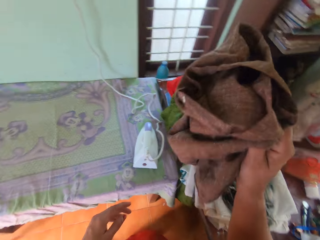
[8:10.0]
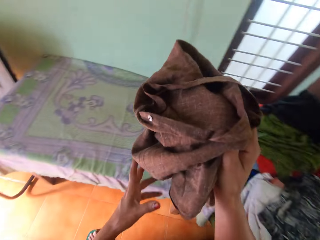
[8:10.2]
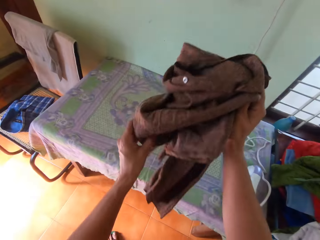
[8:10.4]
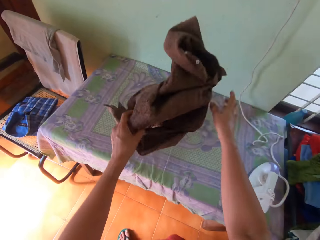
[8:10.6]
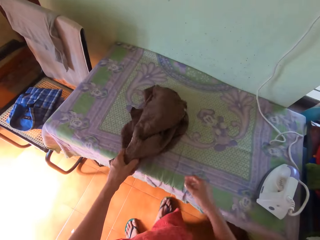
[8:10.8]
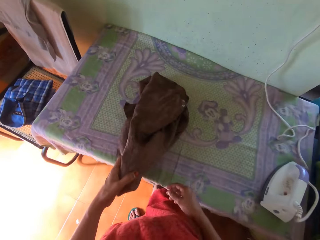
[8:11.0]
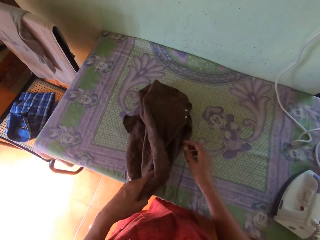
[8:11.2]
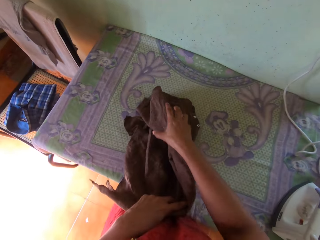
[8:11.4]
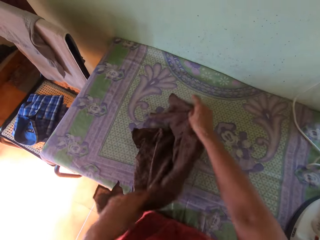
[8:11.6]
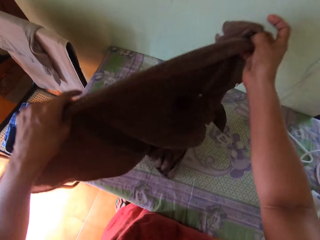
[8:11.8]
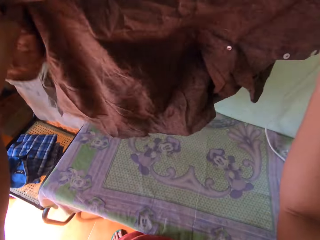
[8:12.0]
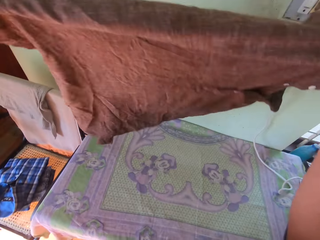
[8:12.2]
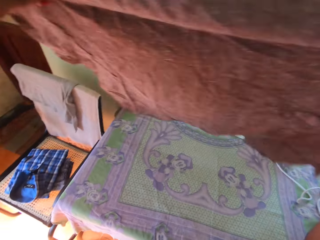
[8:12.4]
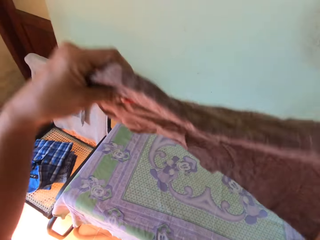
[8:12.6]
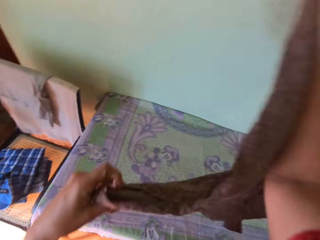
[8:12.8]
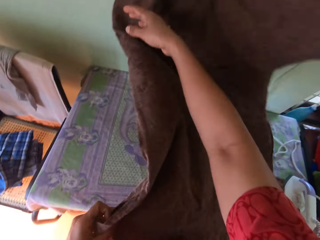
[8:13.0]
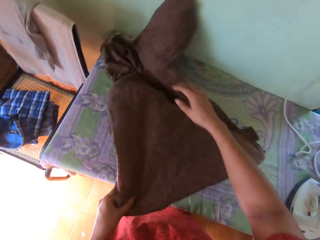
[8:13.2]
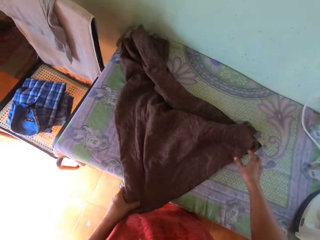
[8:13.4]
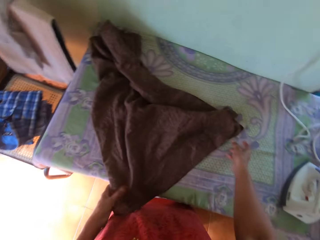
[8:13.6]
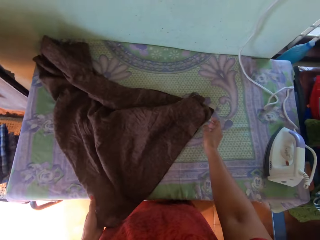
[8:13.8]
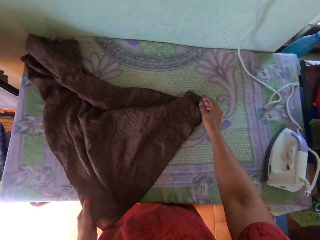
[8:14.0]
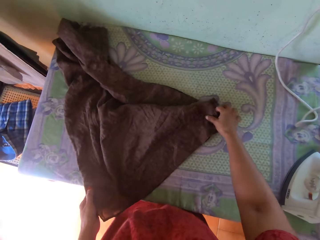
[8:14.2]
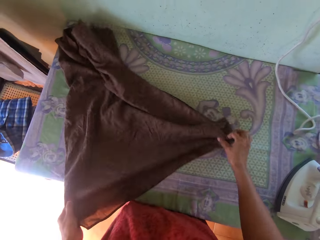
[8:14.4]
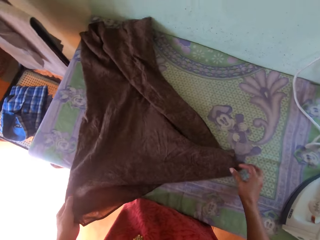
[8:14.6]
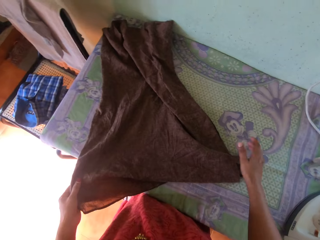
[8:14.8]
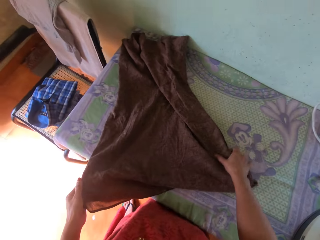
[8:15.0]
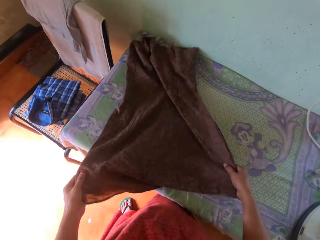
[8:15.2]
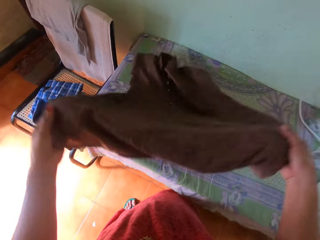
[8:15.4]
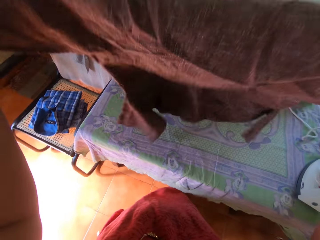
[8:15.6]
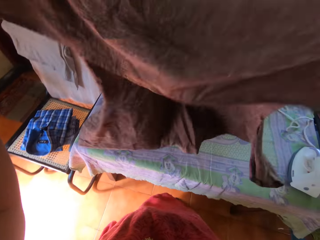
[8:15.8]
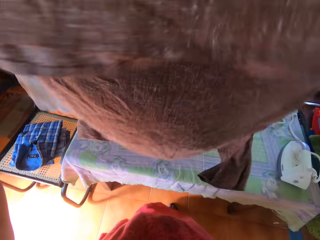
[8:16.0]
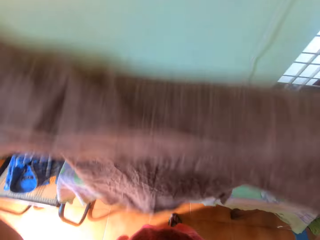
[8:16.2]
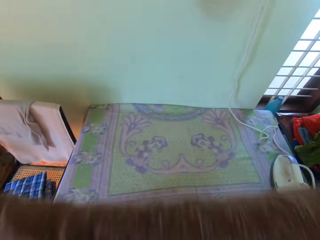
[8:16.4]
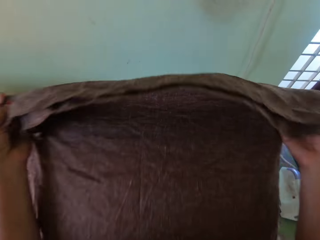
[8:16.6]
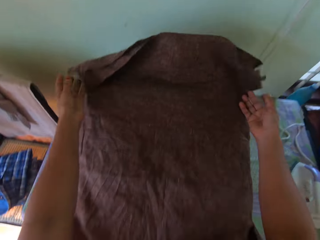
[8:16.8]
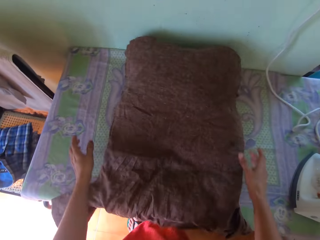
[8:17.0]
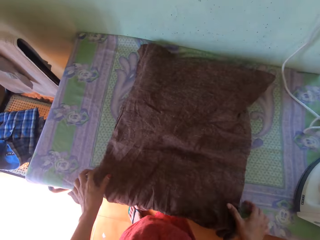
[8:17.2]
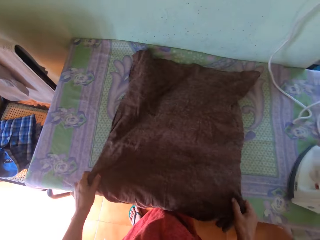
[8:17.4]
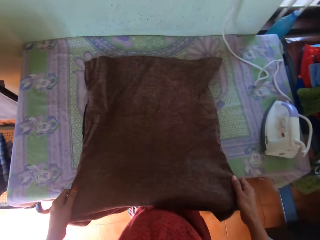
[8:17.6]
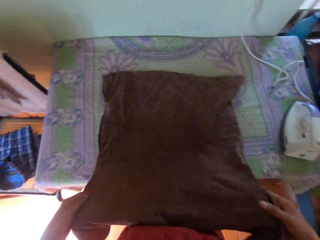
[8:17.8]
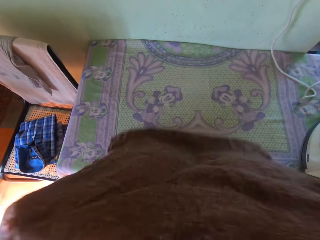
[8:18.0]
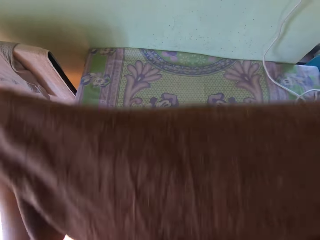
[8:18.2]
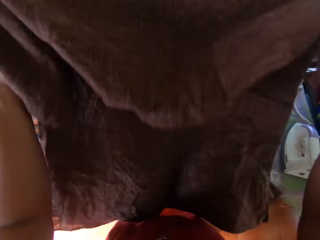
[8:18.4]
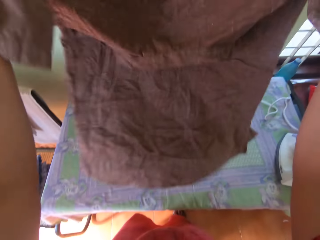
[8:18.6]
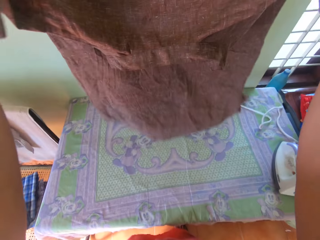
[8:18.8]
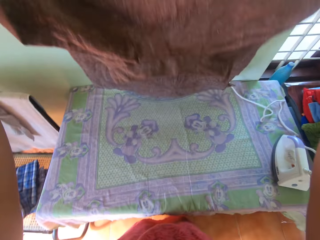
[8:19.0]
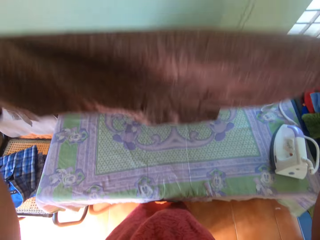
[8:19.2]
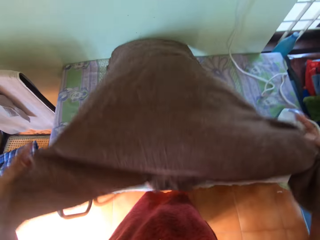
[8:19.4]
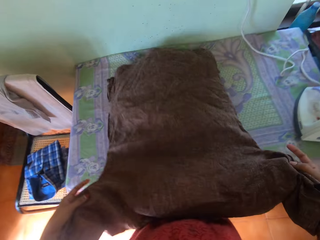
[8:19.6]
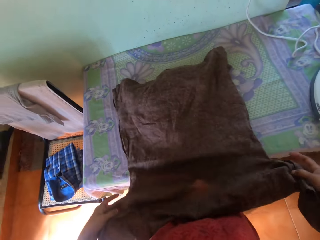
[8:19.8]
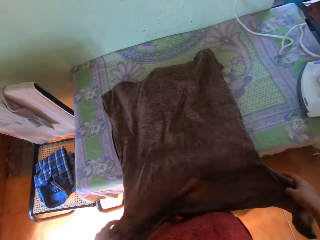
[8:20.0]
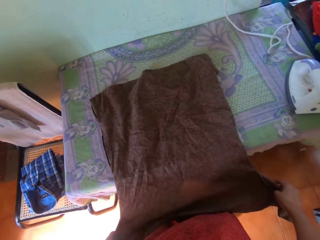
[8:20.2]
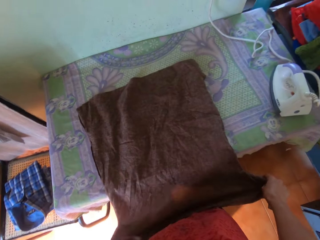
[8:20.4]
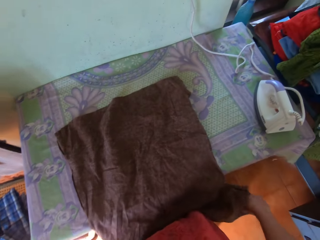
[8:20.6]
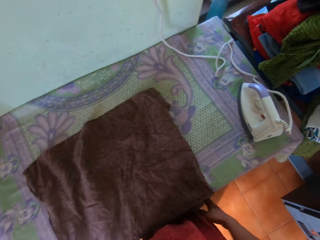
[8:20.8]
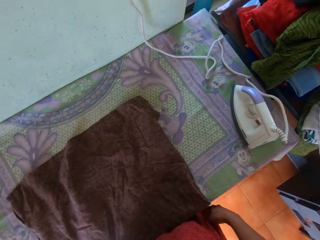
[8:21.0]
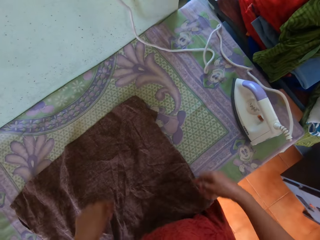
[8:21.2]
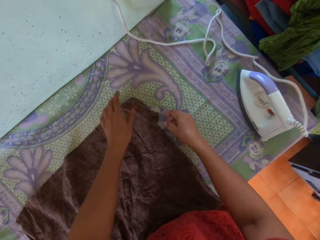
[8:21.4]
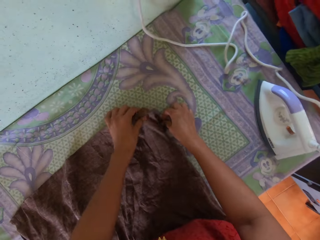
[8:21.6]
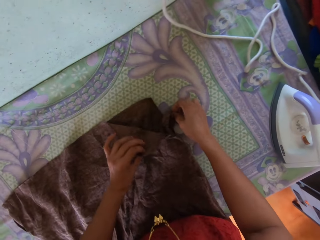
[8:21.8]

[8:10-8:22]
The camera wearer picks up a top or shirt from the table. They hold the shirt. They drop the top on the table. They hold the shirt. They lift the top from the table. They drop the top on the table. They lift the top from the table. They hold the shirt. They drop the top on the table. They hold the shirt. They lift the top from the table. They drop the top on the table.

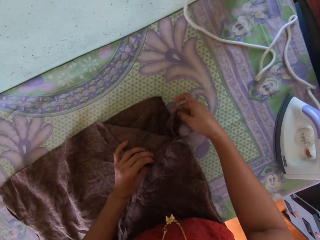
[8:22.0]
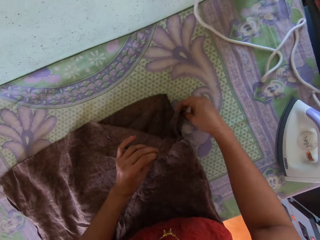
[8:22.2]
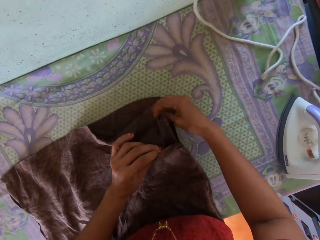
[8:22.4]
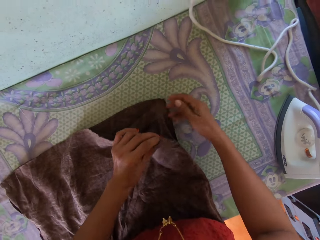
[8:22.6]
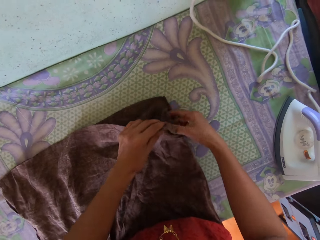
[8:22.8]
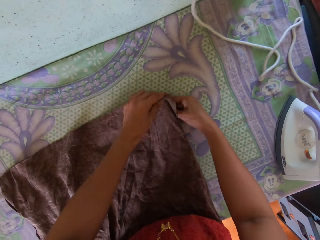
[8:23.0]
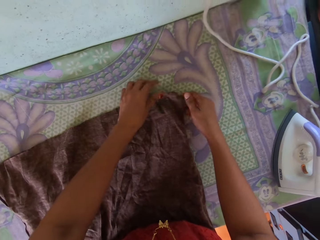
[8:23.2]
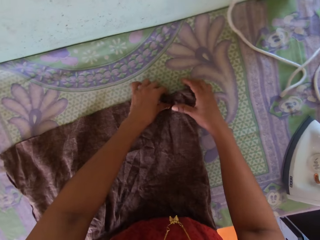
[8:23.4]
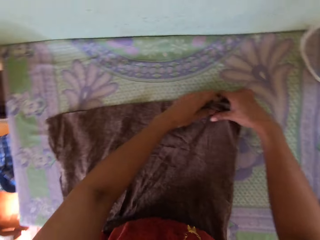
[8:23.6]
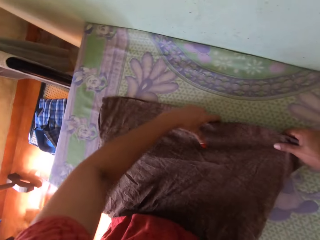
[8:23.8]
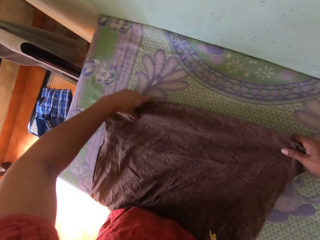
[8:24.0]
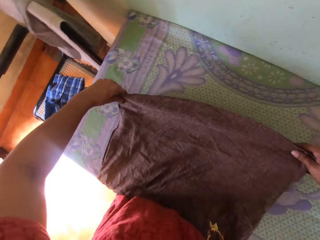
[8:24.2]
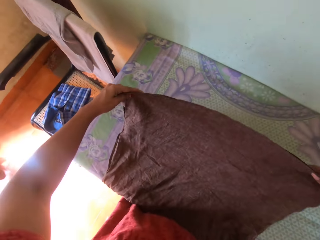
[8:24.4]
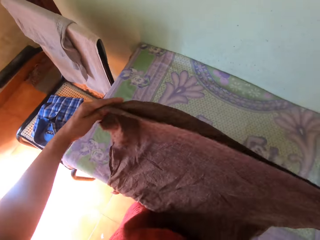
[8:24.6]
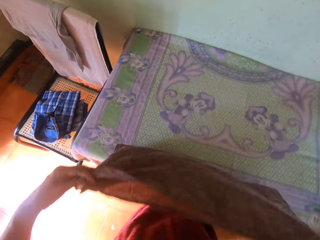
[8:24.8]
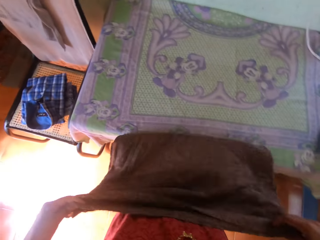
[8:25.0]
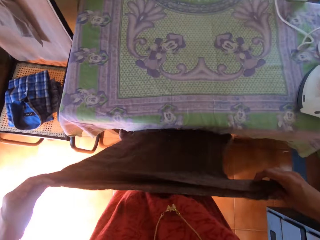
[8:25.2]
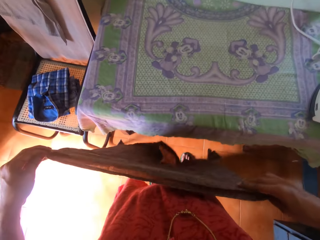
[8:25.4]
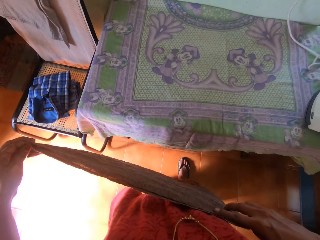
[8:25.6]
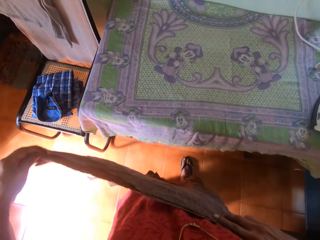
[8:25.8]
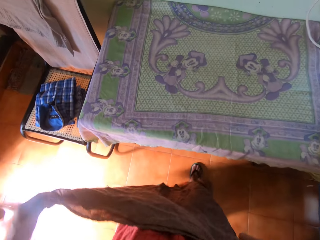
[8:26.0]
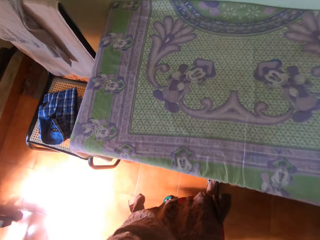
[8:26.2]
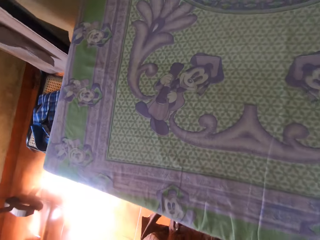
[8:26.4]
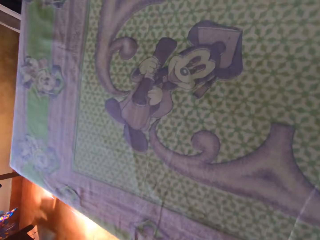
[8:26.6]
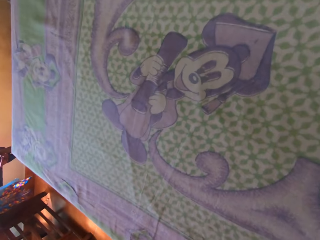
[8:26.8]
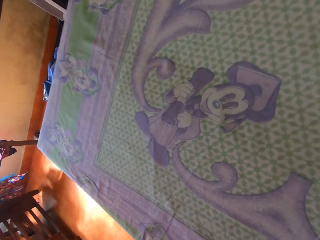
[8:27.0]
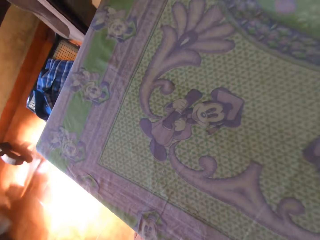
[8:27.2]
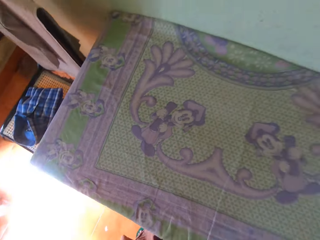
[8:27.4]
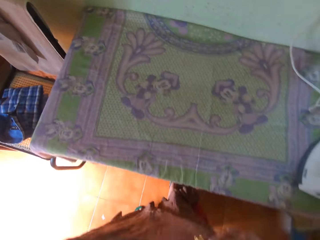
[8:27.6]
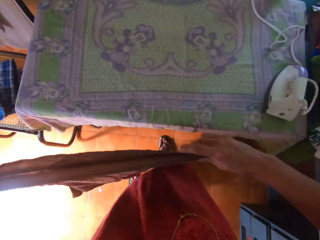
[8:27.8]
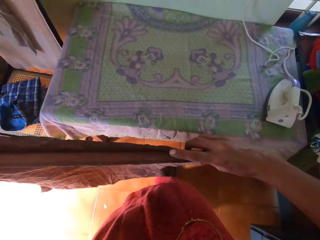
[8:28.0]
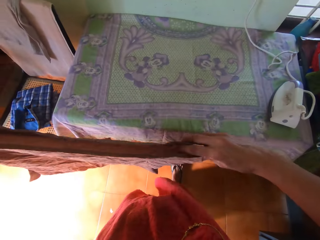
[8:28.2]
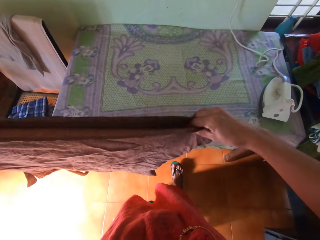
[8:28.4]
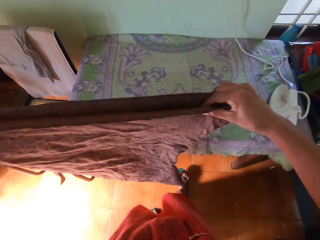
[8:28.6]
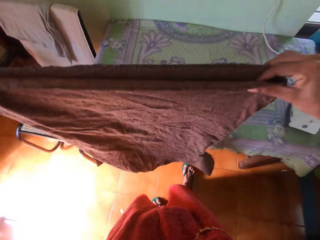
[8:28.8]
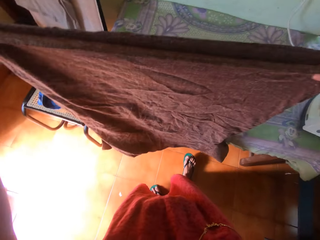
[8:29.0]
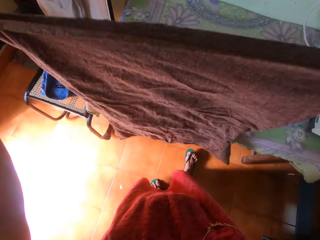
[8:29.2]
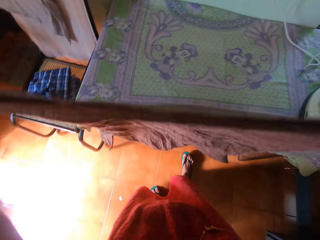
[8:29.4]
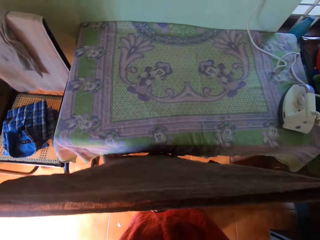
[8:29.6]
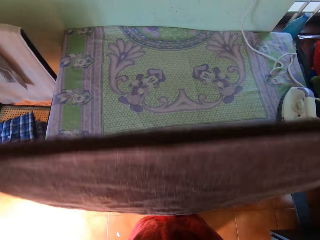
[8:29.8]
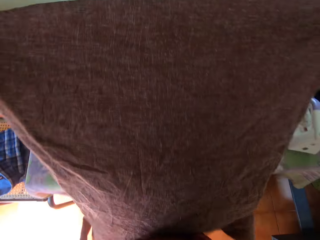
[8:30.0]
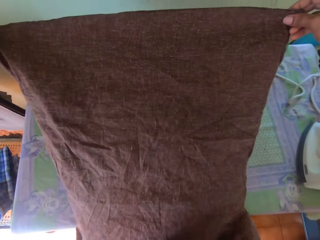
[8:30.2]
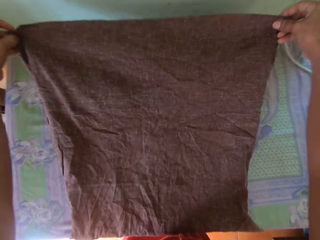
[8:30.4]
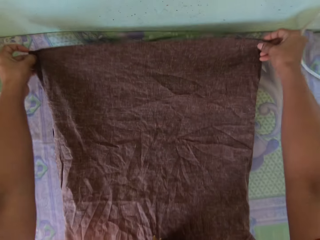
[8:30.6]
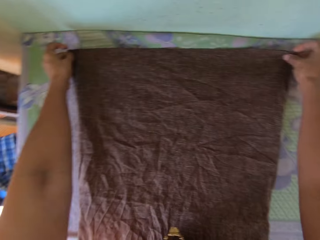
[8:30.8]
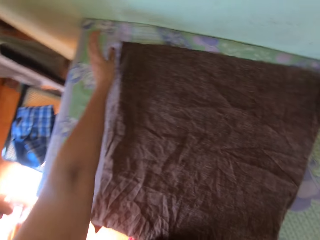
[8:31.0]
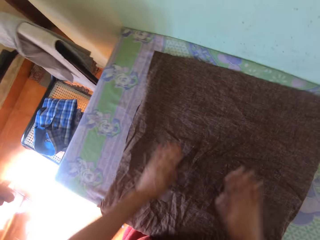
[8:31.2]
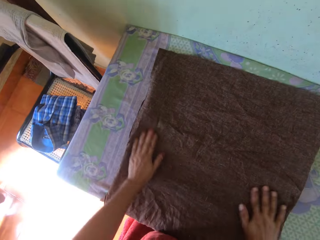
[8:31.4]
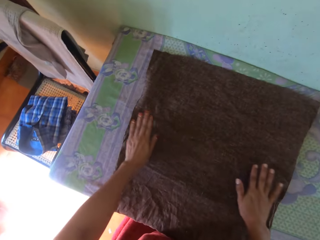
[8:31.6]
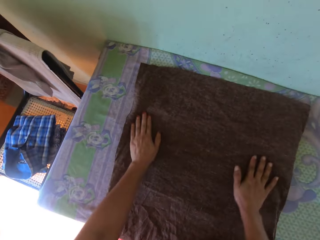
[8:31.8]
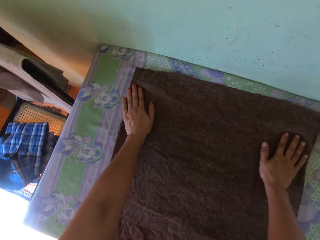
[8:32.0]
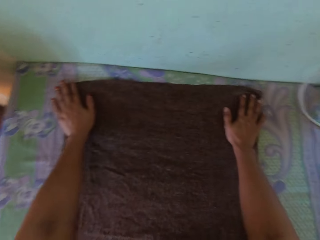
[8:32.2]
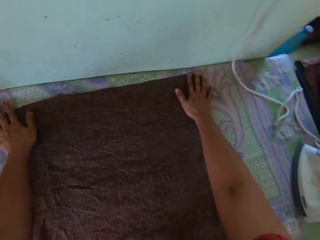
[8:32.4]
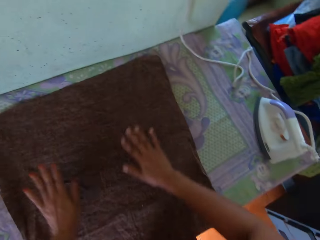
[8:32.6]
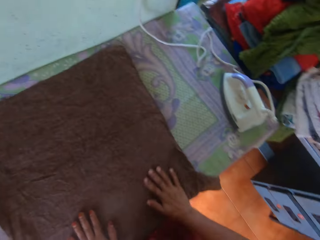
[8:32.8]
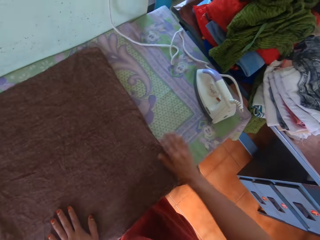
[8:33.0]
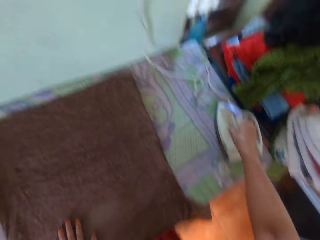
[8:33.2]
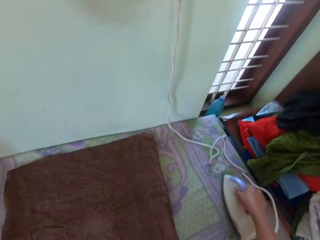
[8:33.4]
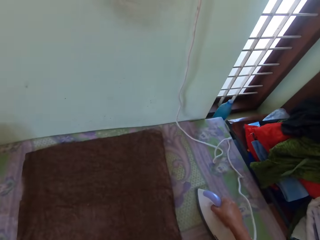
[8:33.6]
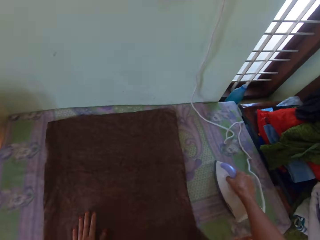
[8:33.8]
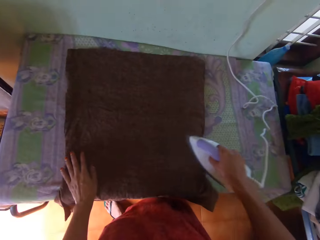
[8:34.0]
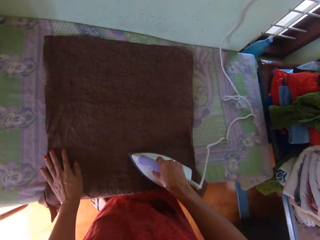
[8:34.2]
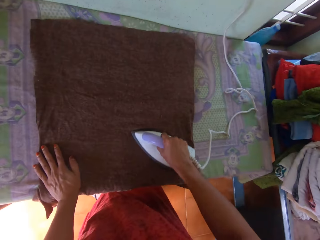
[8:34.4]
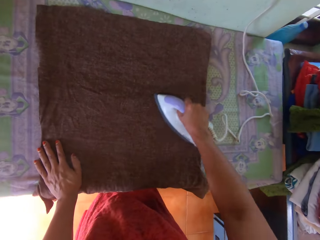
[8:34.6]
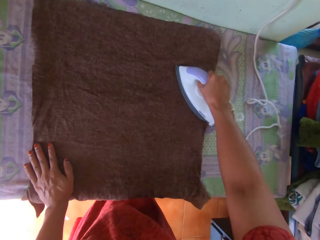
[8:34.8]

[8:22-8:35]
The camera wearer adjusts the top or shirt with his hands. He holds the shirt. He lifts the top from the table. He drops the top on the table. He touches the shirt. He wipes the top with his hand. He picks up the iron box from the table. He irons the top with the iron box.
